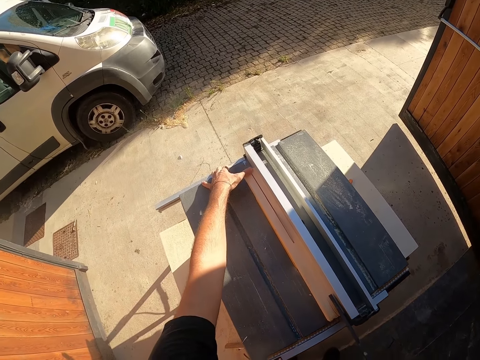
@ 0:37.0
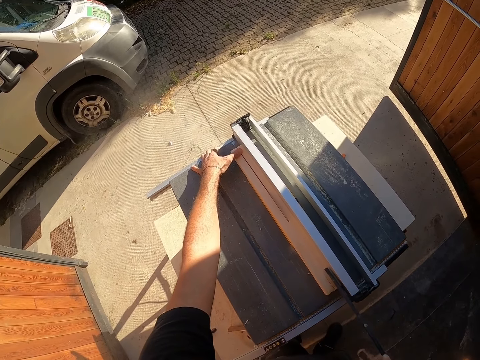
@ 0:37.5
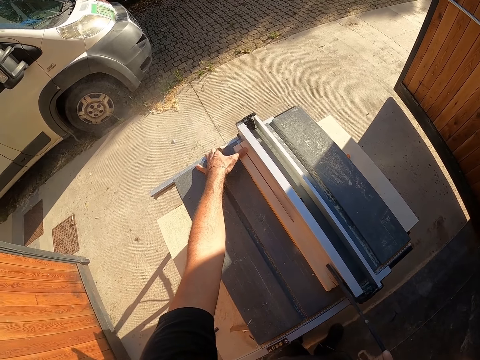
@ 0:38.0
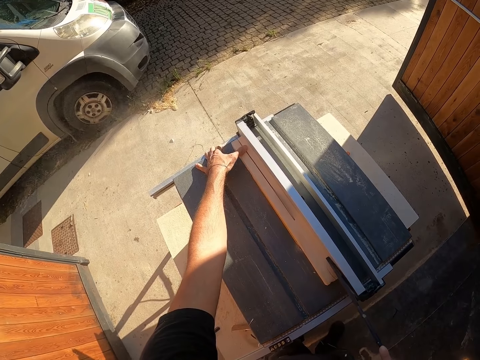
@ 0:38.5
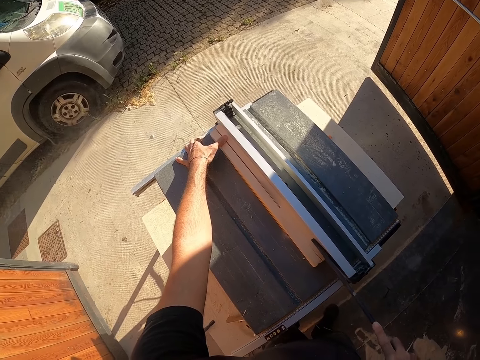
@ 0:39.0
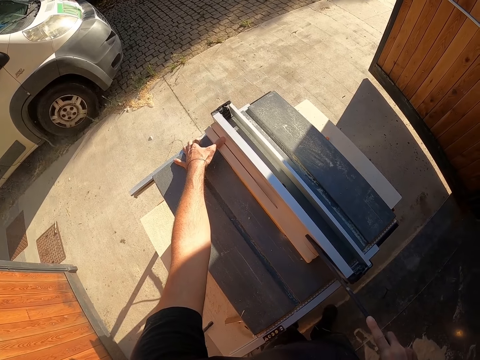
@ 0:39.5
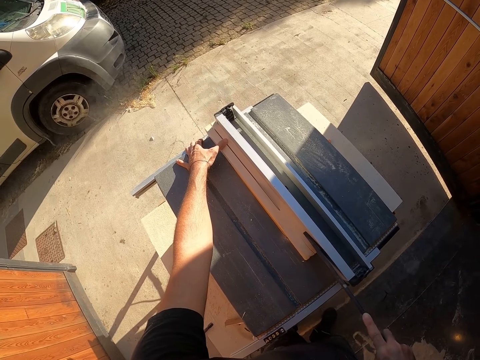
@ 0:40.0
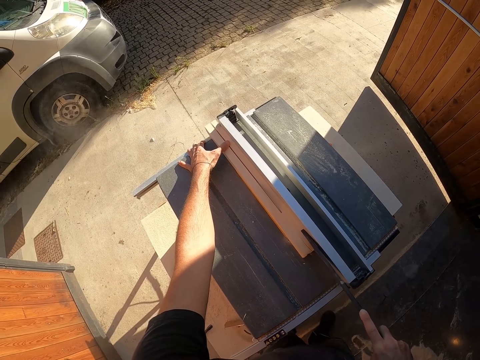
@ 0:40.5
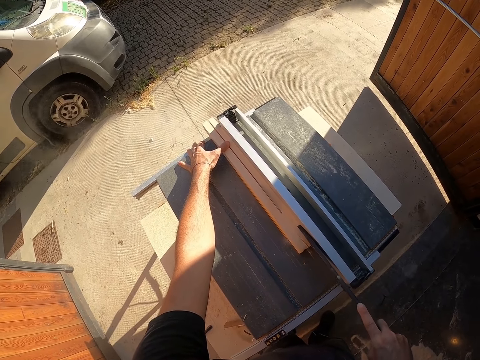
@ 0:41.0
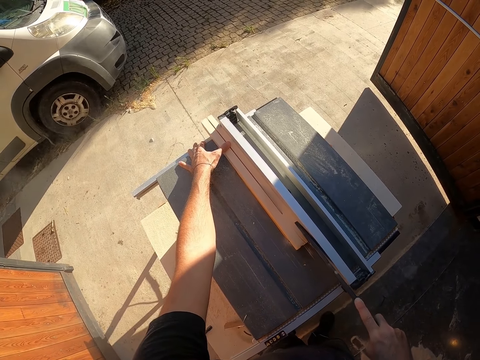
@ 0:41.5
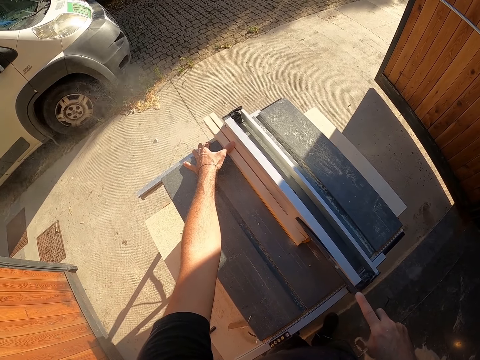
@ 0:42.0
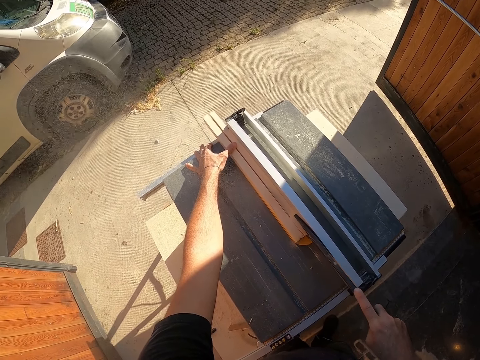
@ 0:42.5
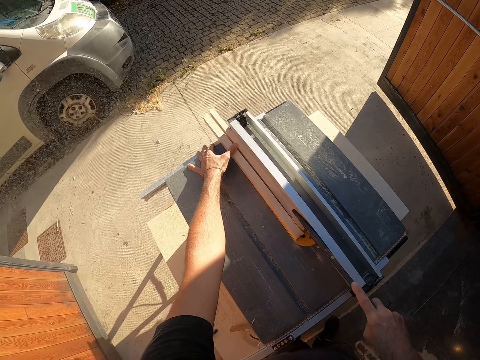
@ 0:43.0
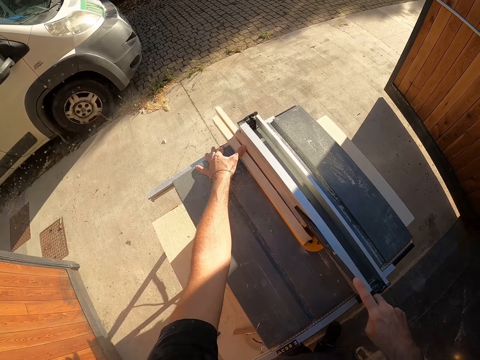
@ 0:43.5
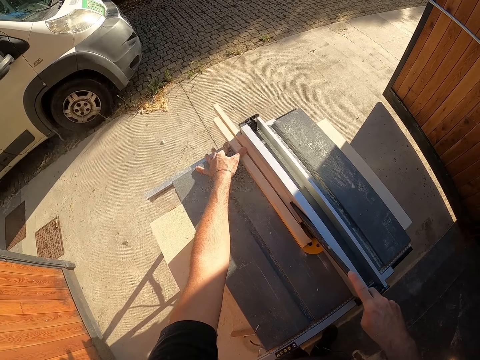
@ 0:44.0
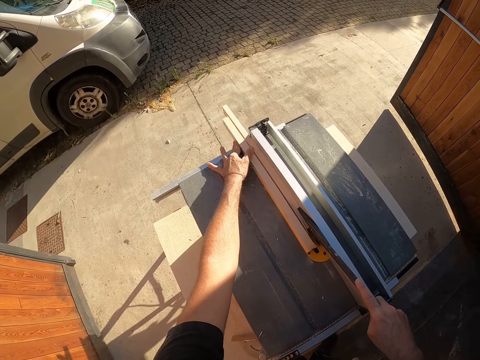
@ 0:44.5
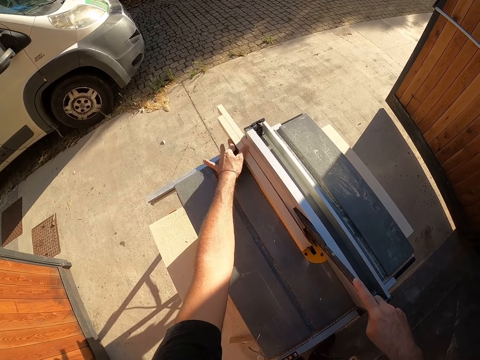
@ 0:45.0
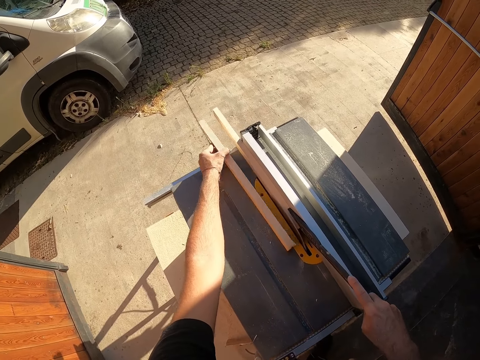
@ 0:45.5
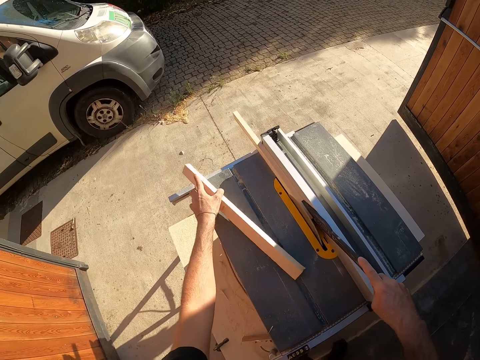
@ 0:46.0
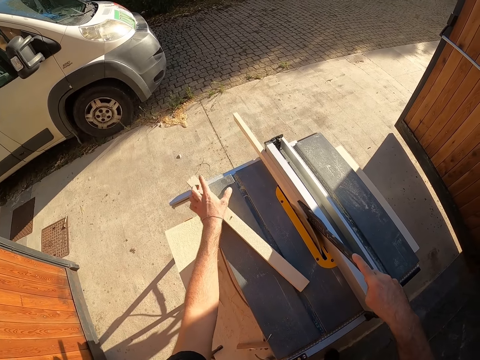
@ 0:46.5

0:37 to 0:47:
The camera wearer places his left hand on the piece of wood. He cuts the piece of wood with a wood cutter machine. He holds the piece of wood with a metallic tool. He holds the piece of wood with the metallic tool. He removes the cut out wood with his left hand. He keeps the cut out wood down. He pushes the piece of wood with the metallic tool.

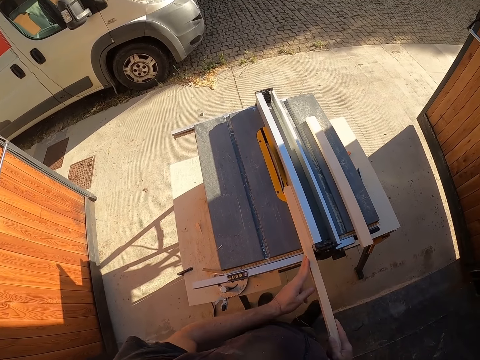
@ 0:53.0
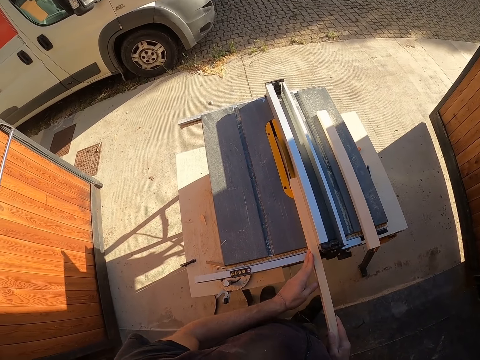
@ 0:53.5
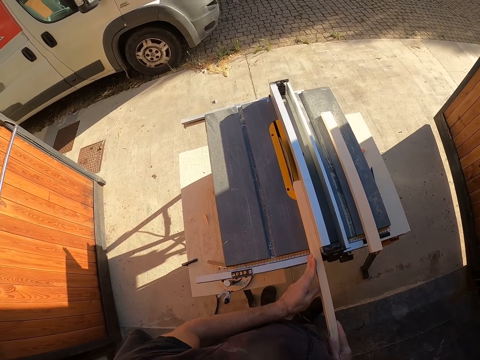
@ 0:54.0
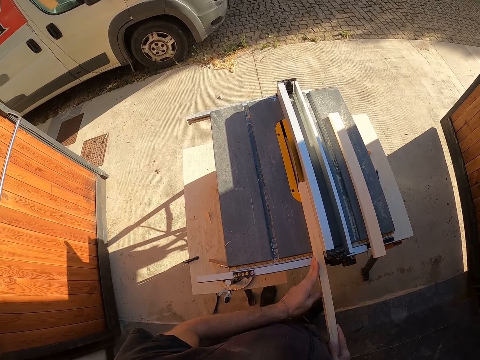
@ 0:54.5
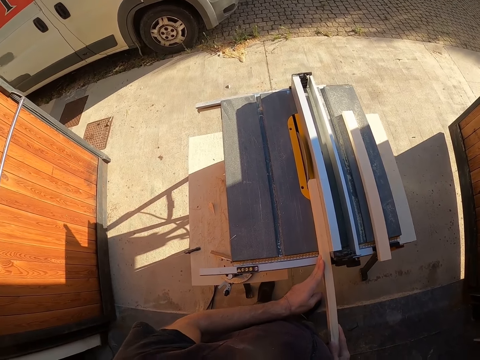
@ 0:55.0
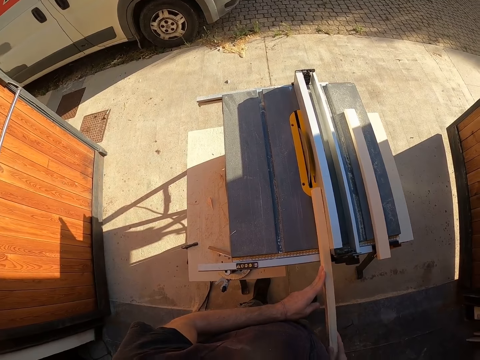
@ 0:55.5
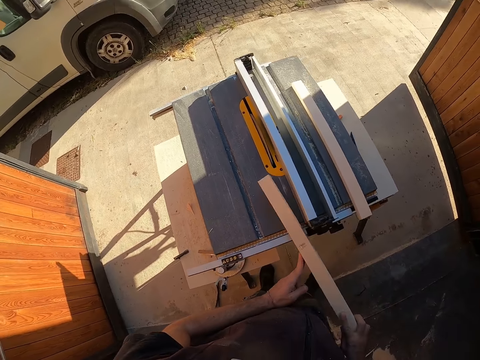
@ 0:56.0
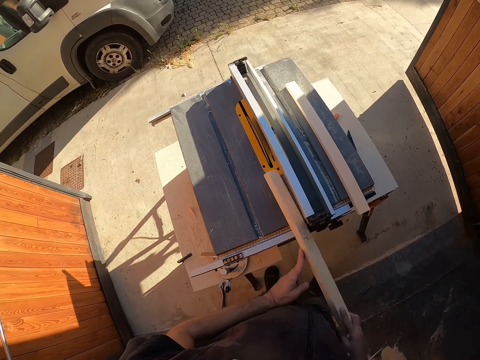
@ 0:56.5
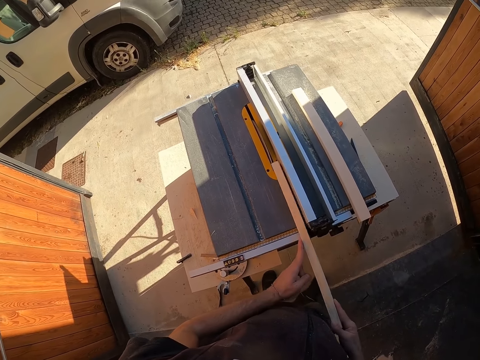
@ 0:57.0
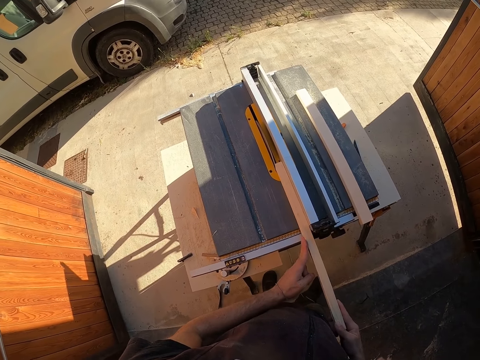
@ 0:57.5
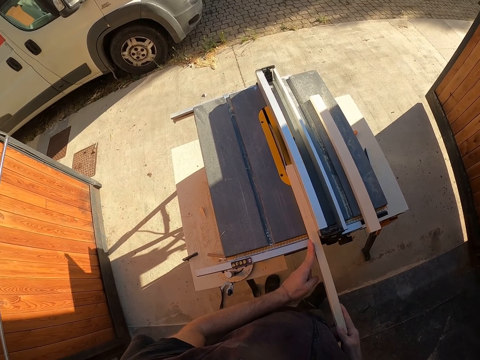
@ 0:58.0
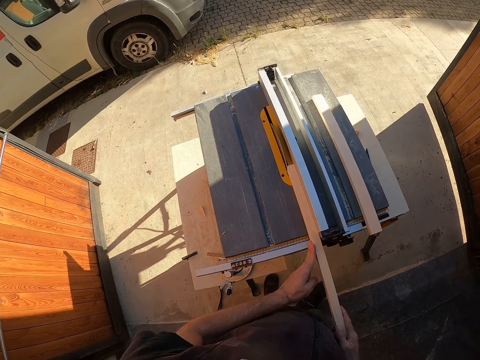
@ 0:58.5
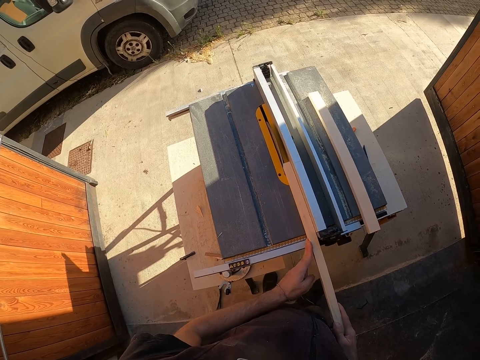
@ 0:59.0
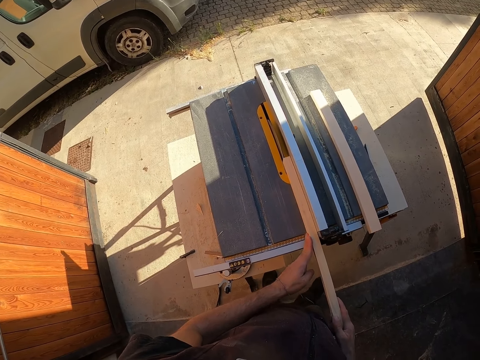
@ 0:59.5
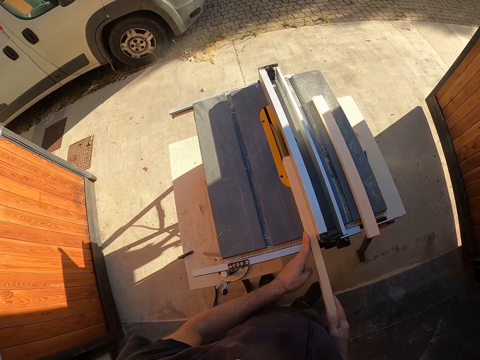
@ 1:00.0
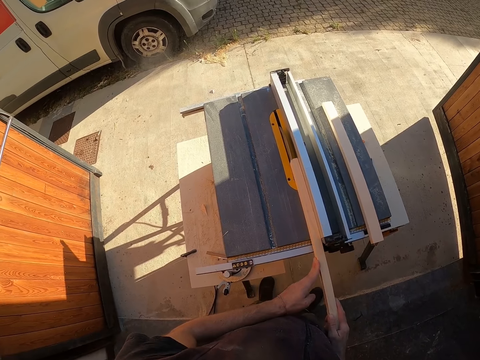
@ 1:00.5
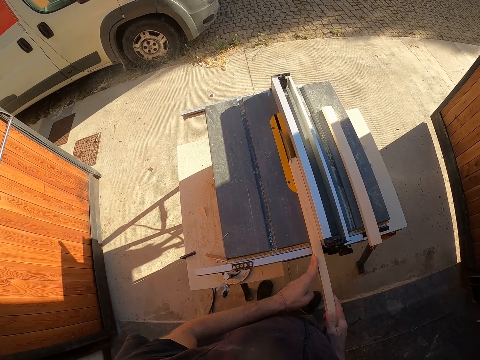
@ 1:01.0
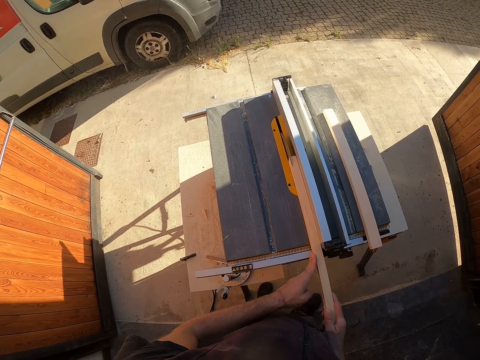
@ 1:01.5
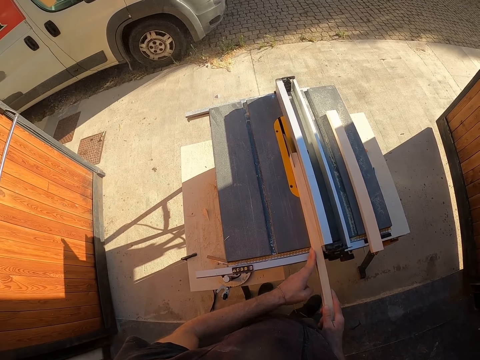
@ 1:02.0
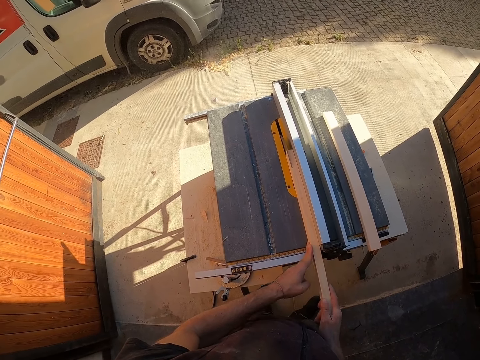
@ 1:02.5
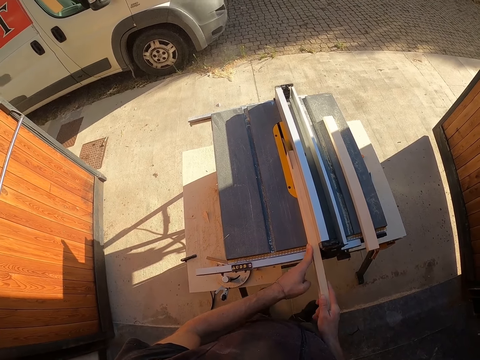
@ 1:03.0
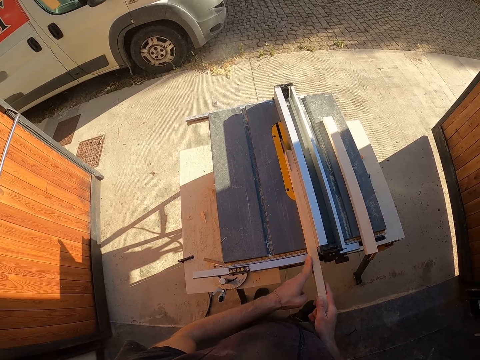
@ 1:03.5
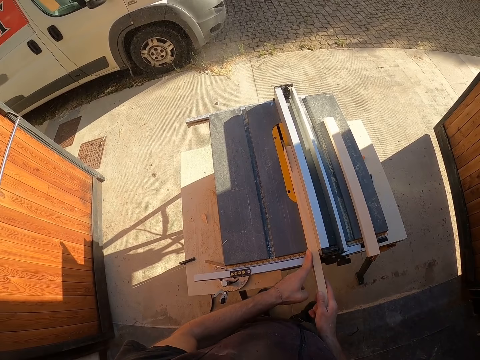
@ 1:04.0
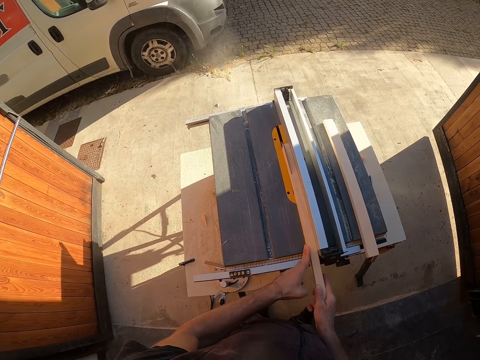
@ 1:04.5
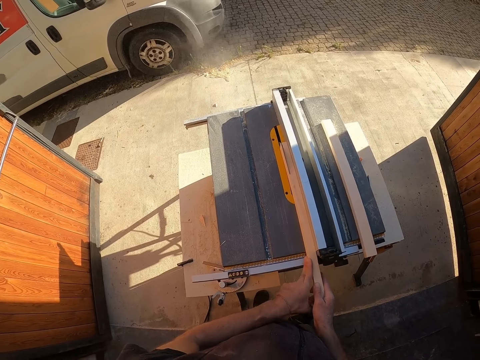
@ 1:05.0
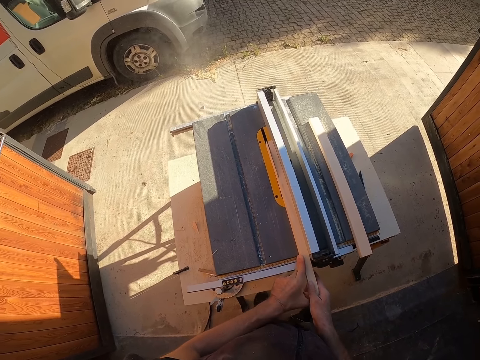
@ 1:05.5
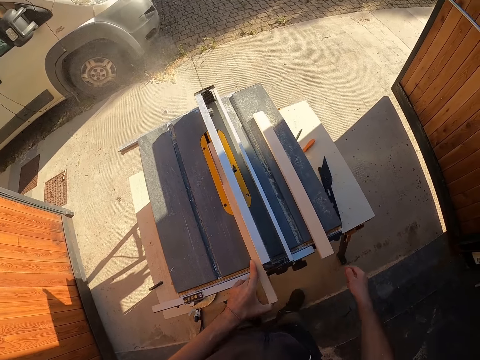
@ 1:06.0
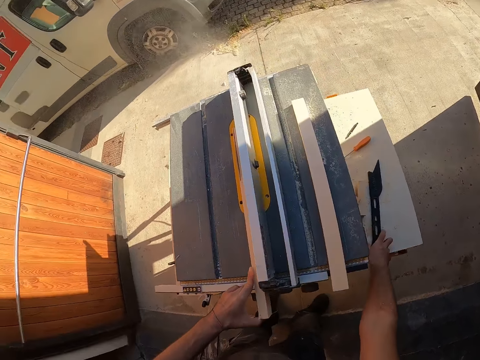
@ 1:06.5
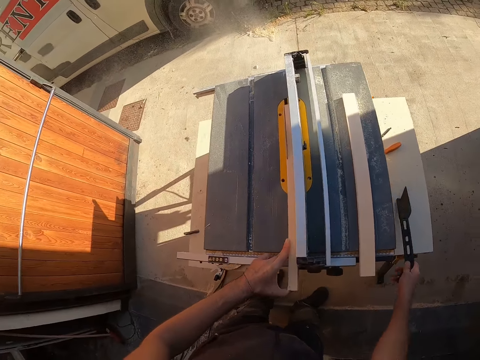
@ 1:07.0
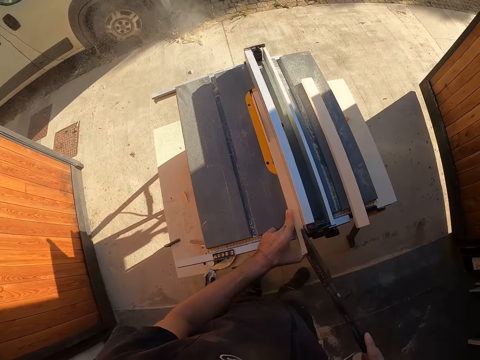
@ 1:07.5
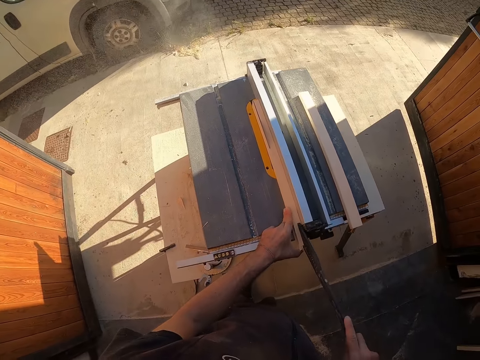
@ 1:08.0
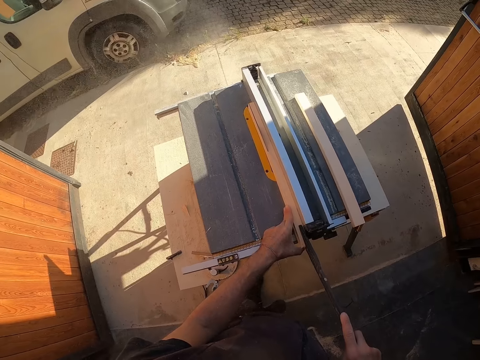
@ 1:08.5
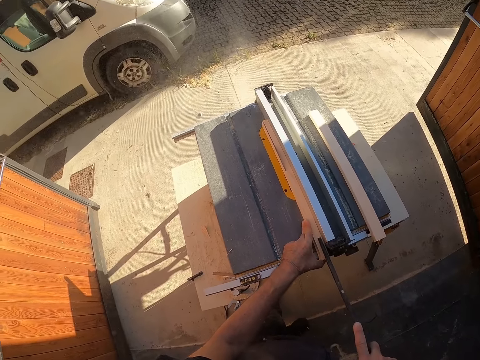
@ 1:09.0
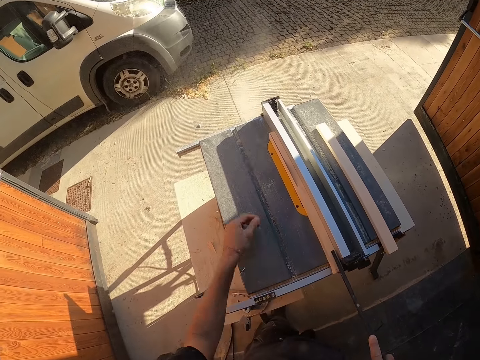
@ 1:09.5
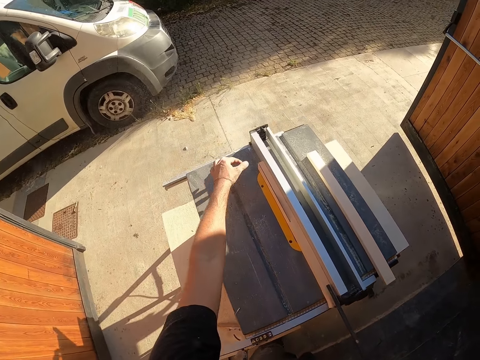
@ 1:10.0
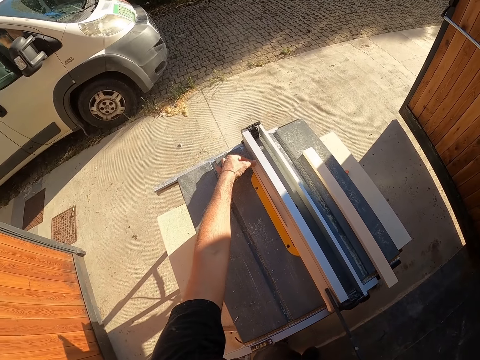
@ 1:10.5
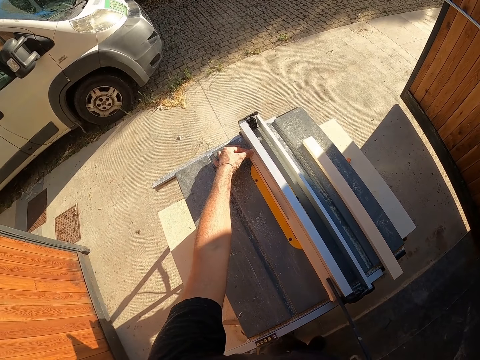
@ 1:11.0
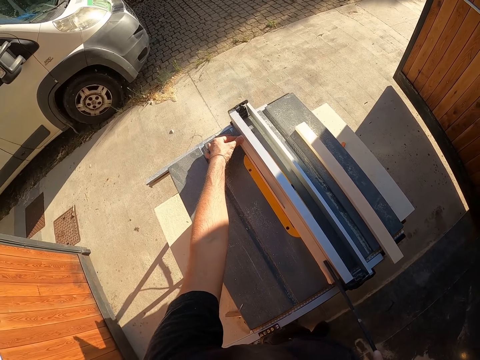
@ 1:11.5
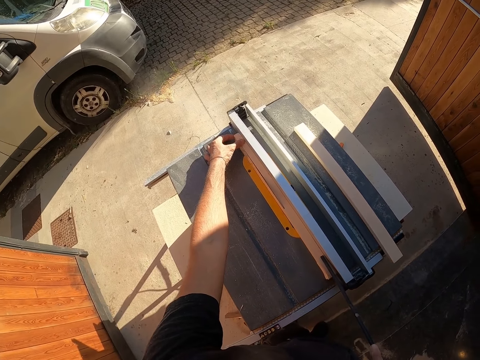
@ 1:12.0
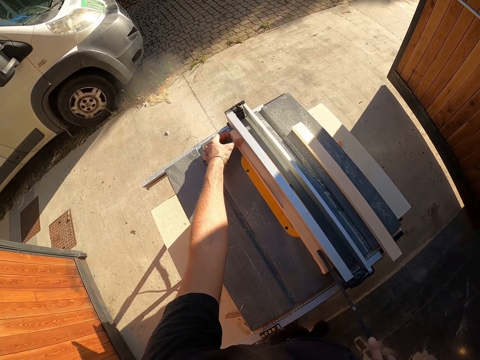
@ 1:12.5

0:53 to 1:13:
The camera wearer aligns the piece of wood on the wood cutting machine. He cuts the wood with the saw machine. He cuts the piece of wood with the wood cutting machine. He carries the push stick or metallic tool from the table with his right hand. He cuts the piece of wood with the wood cutting machine. He uses the push stick to push the wood into the saw machine. He cuts the piece of wood with the wood cutting machine. He pushes the piece of wood with the metallic tool. He places his left hand on the piece of wood. He cuts the piece of wood with the wood cutting machine.
